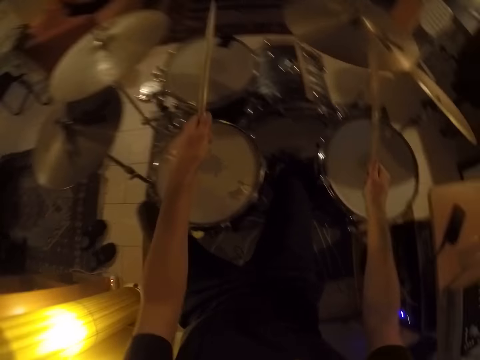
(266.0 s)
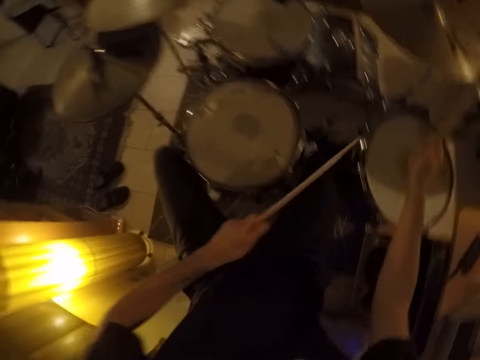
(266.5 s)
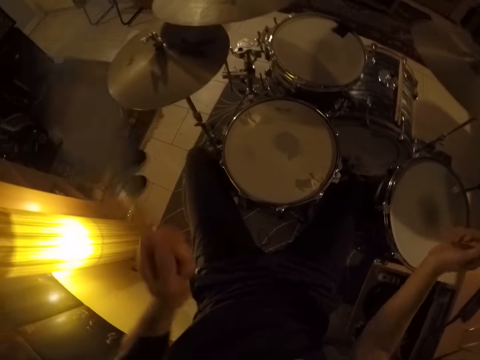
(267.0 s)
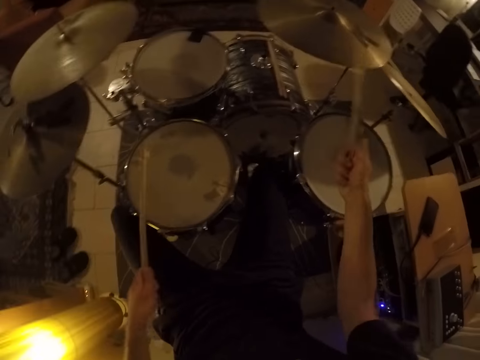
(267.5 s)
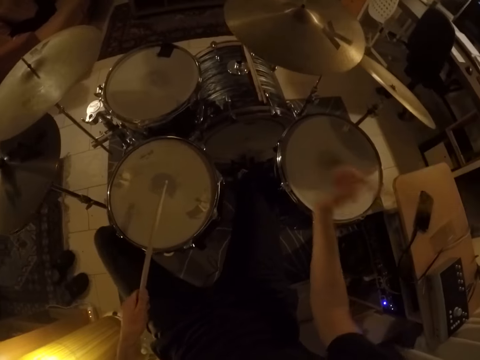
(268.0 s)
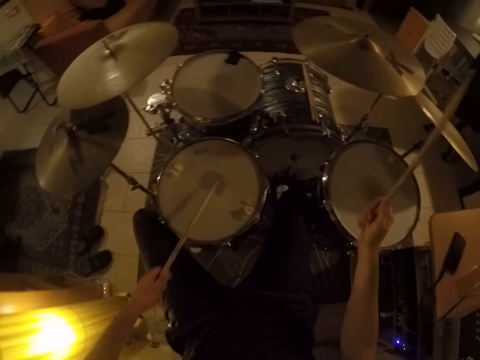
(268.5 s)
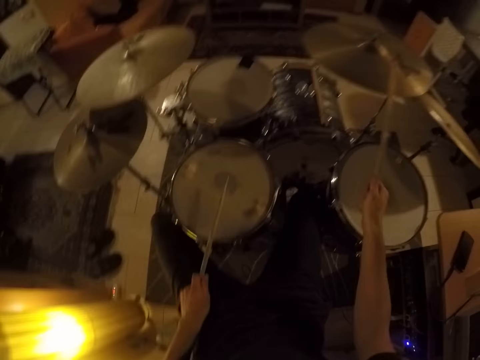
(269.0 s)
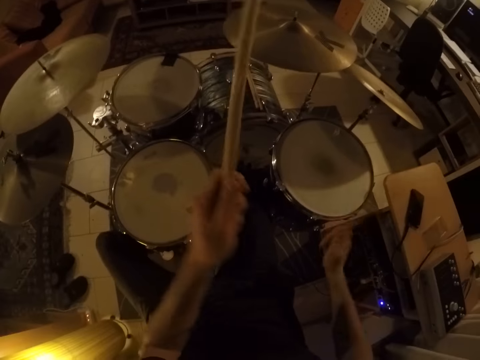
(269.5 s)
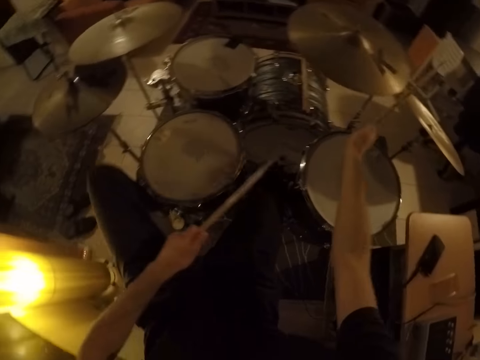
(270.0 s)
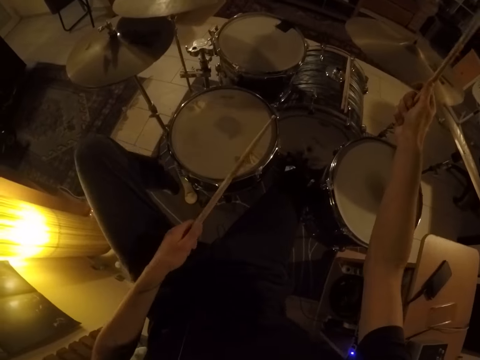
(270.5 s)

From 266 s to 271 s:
The camera wearer plays the crash cymbal with drum sticks. They play it again.

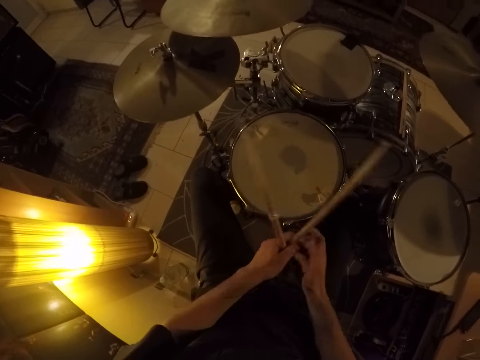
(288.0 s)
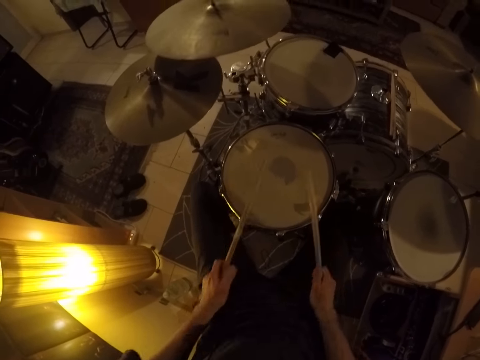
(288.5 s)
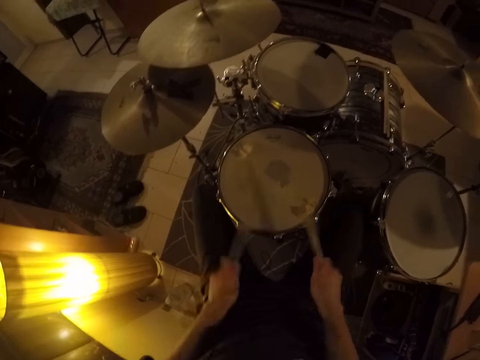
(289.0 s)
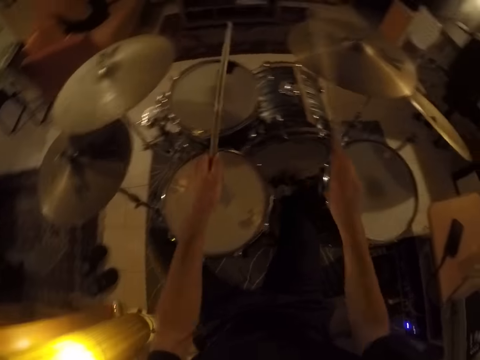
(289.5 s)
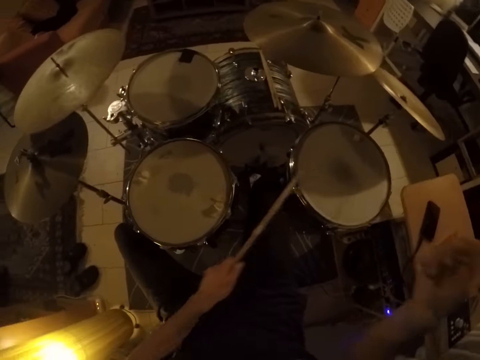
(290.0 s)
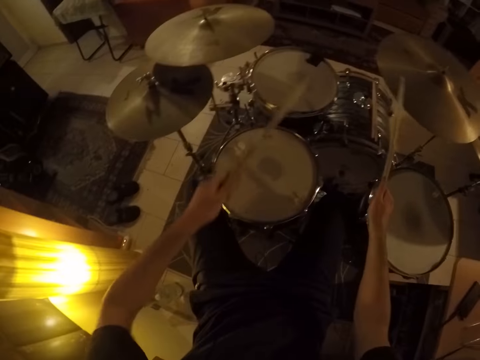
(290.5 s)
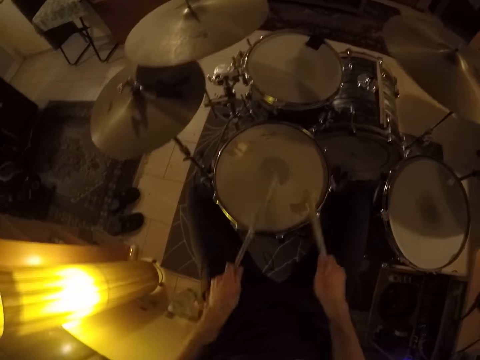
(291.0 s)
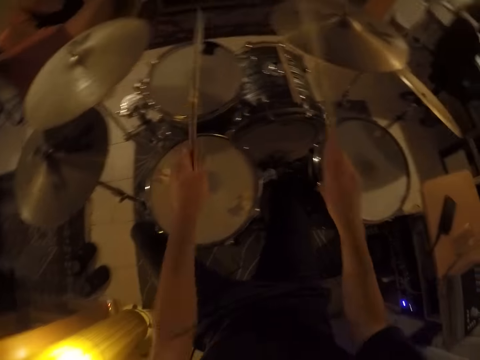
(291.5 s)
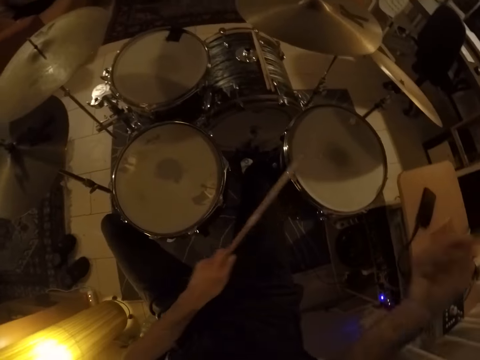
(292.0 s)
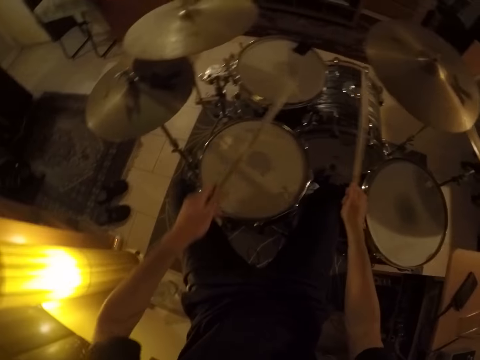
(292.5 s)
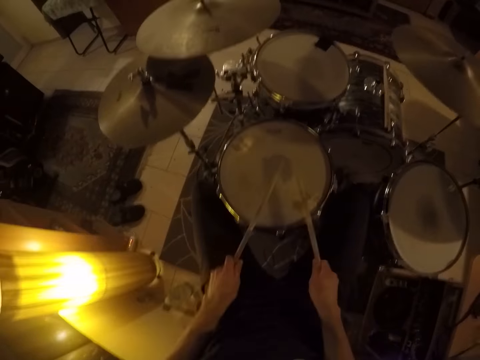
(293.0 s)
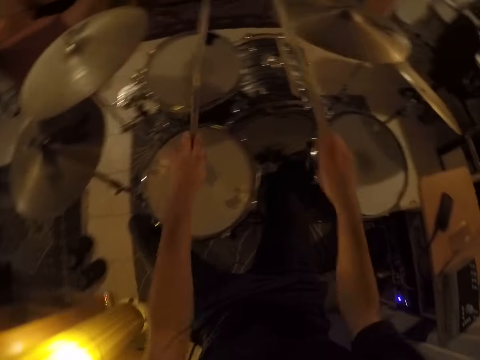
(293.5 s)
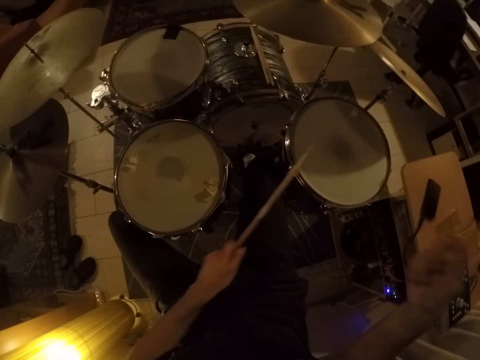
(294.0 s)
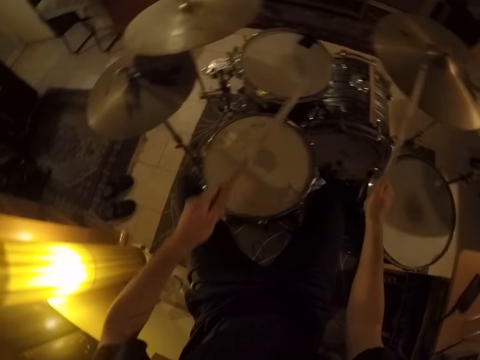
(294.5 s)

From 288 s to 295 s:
The camera wearer switches the drumsticks in his hands. He passes the drumstick from his left hand to his right hand. He plays the drum set with the drumsticks in his hands.

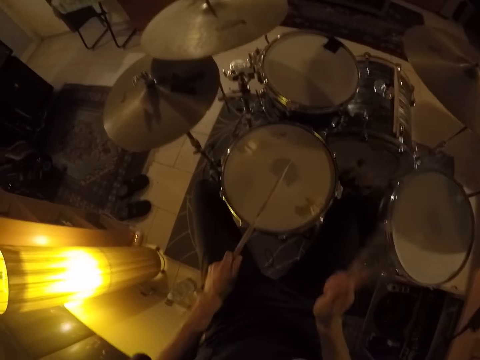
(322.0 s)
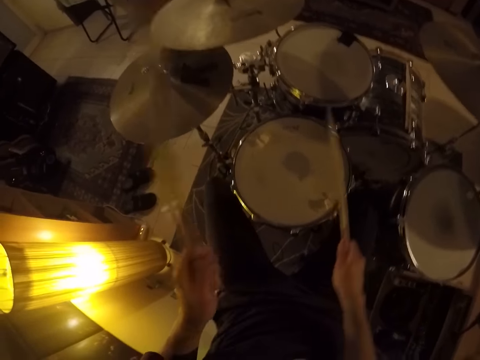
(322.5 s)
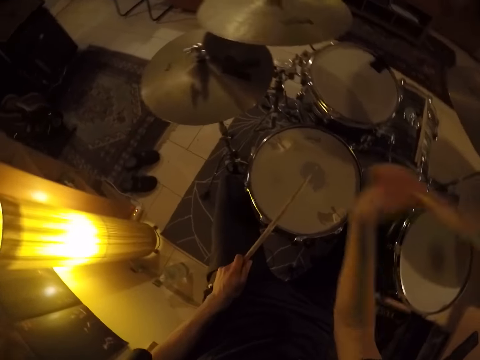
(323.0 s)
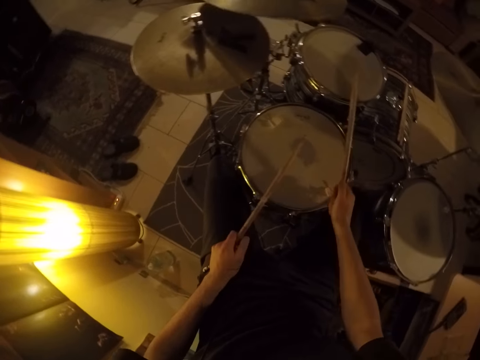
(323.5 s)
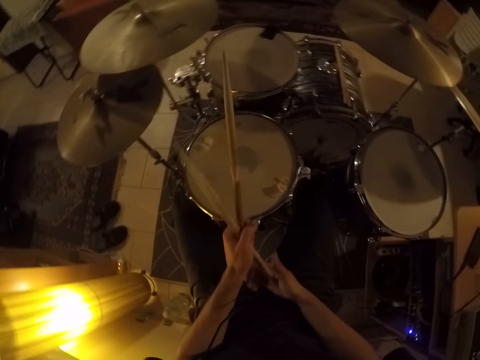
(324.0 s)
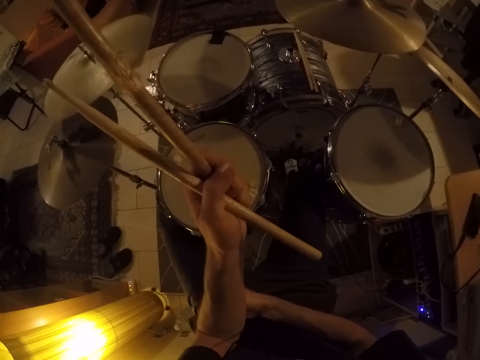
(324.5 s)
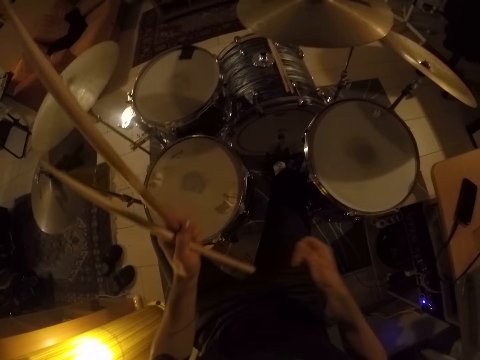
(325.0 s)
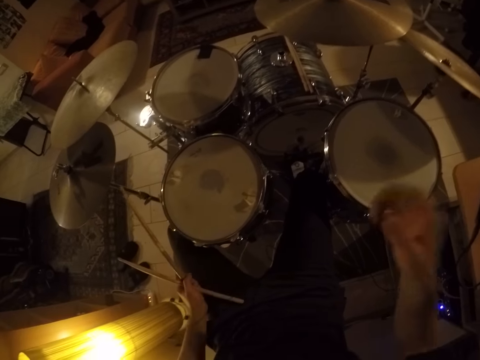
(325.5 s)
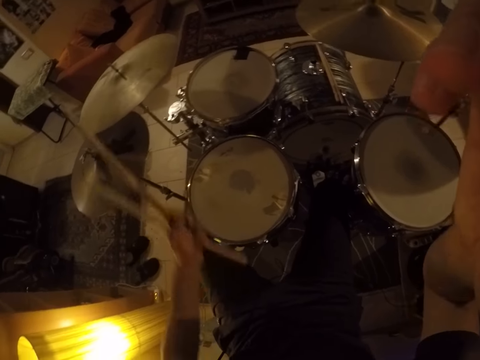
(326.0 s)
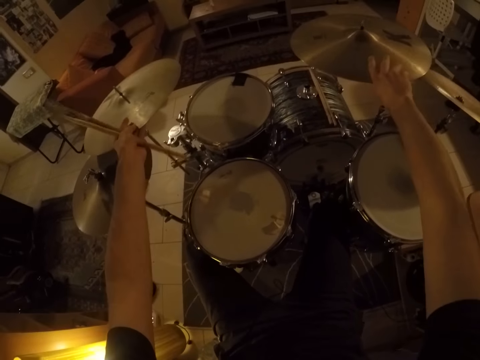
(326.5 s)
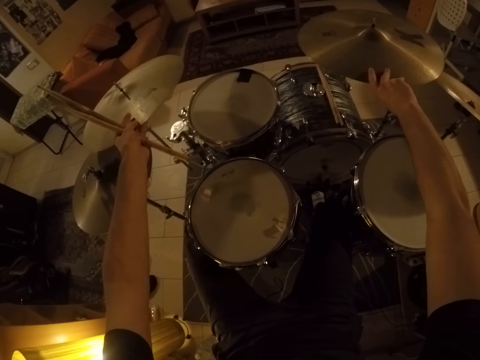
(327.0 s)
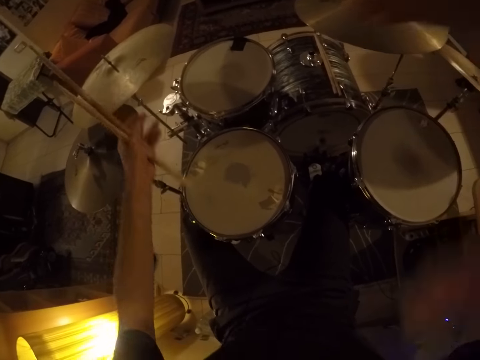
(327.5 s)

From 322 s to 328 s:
The camera wearer passes the drumstick in his right hand to his left hand. He scratches the left hand with the right hand. He raises his right hand toward his head, withdraws the right hand from the left hand, and tilts the camera with the right hand. He holds the crash cymbal with his left hand. He holds the ride cymbal with his right hand. He holds the high hats. He raises his right hand toward his head.
